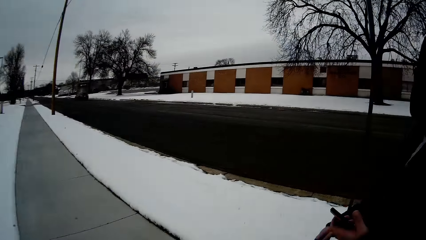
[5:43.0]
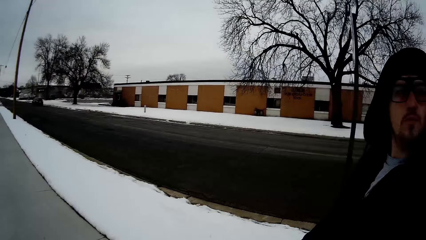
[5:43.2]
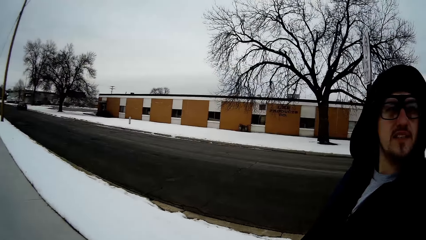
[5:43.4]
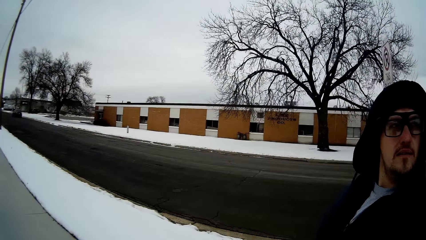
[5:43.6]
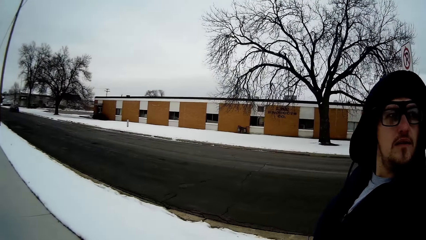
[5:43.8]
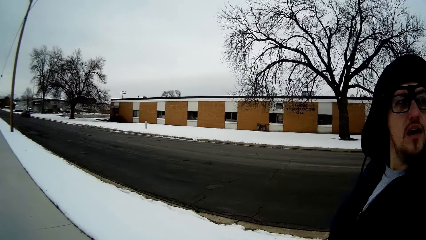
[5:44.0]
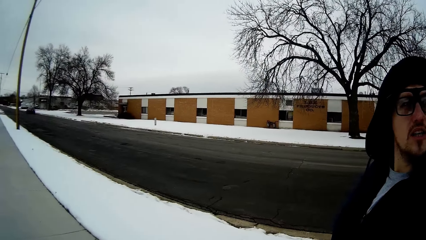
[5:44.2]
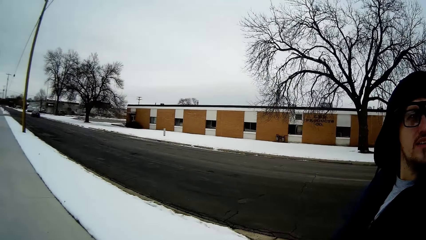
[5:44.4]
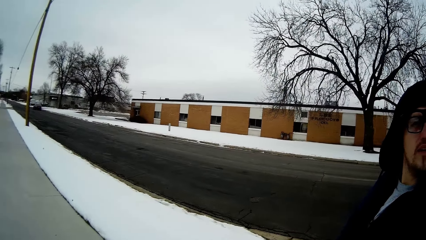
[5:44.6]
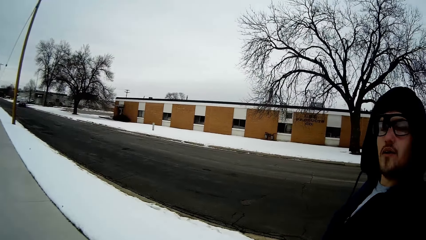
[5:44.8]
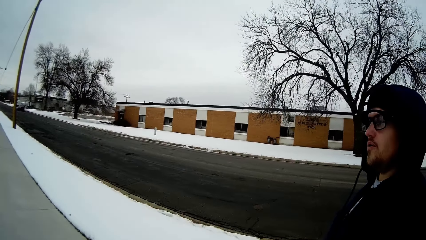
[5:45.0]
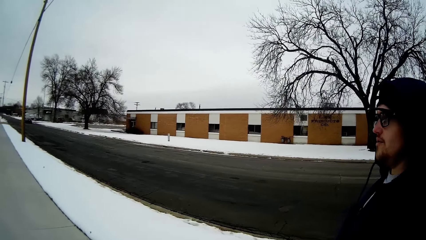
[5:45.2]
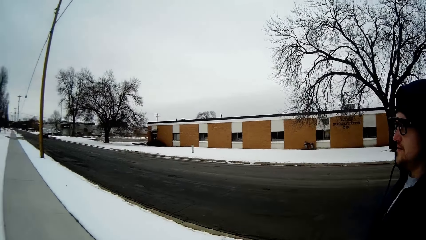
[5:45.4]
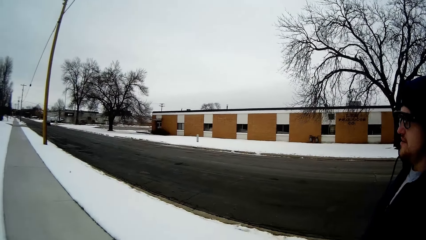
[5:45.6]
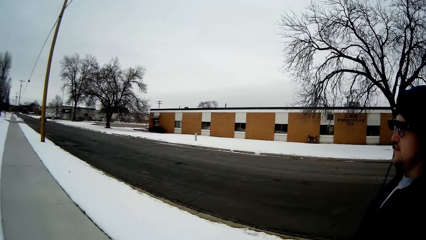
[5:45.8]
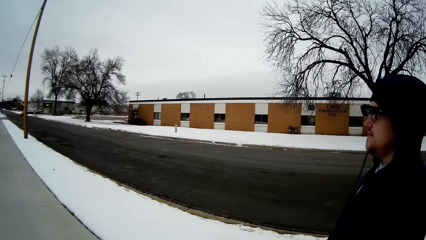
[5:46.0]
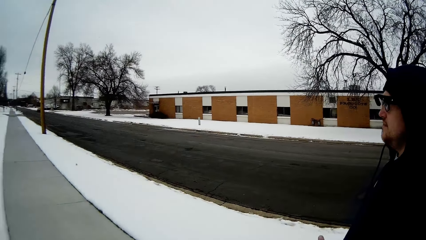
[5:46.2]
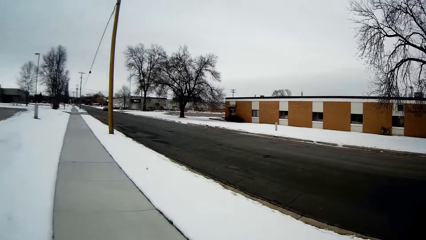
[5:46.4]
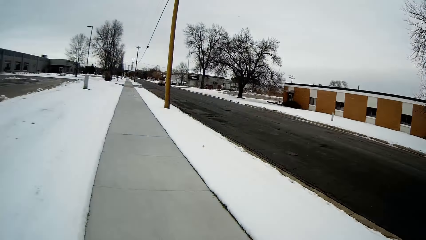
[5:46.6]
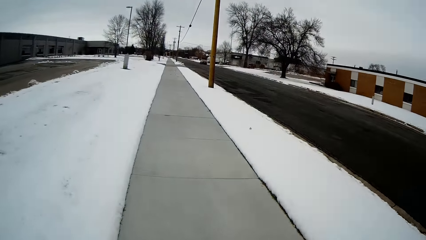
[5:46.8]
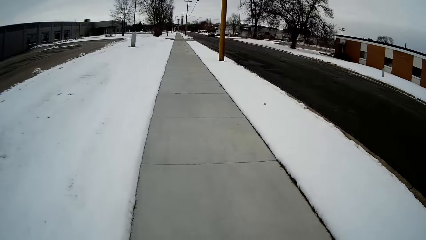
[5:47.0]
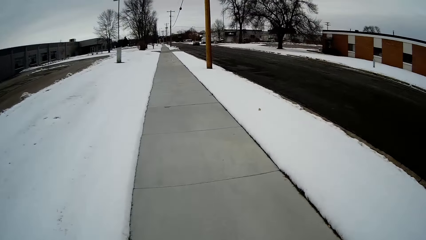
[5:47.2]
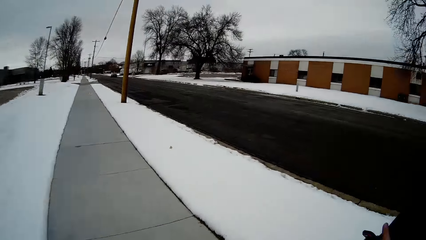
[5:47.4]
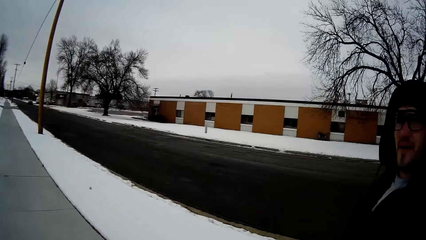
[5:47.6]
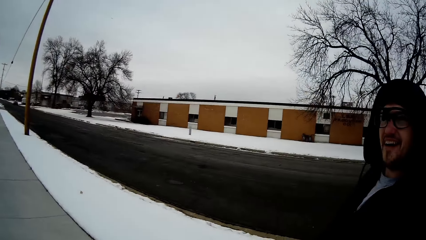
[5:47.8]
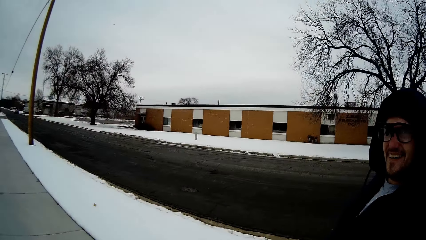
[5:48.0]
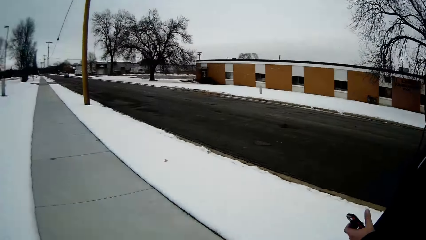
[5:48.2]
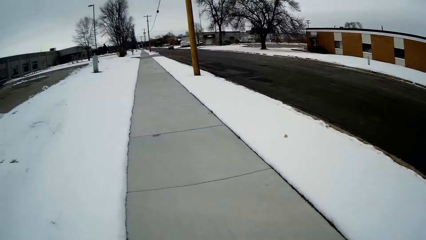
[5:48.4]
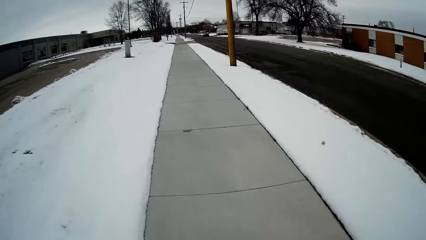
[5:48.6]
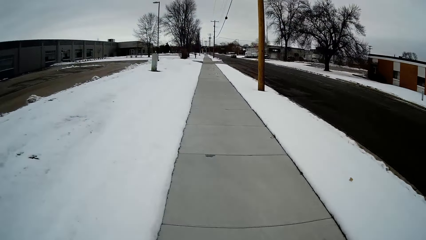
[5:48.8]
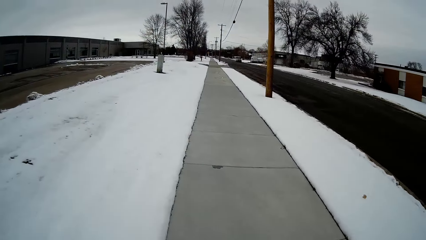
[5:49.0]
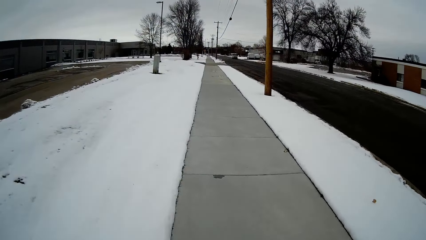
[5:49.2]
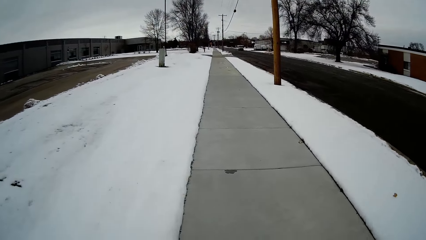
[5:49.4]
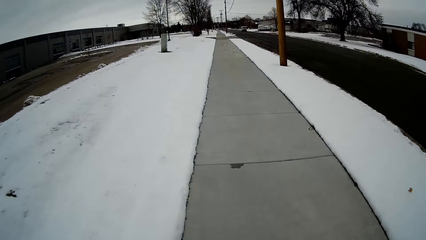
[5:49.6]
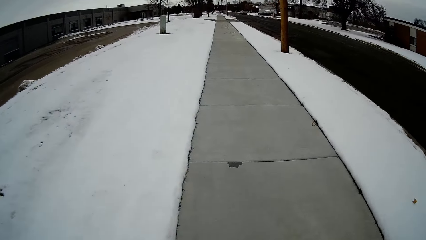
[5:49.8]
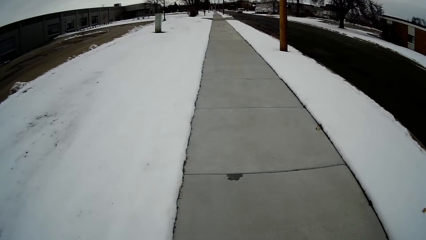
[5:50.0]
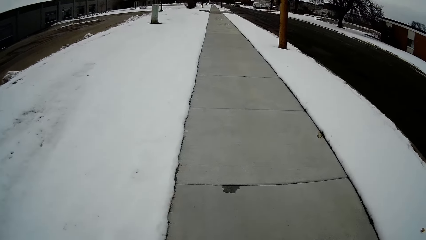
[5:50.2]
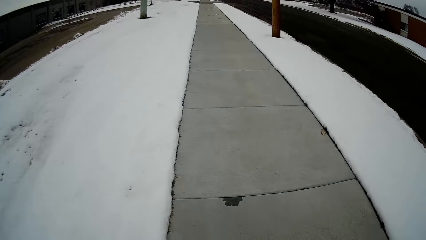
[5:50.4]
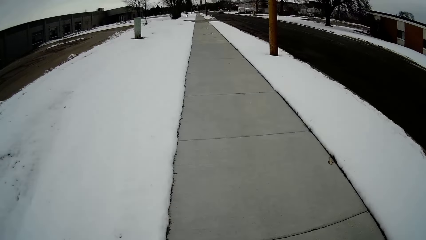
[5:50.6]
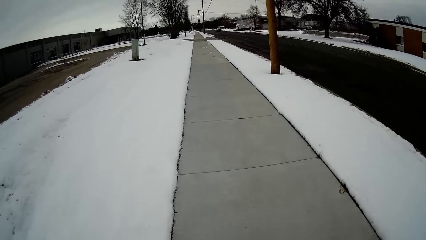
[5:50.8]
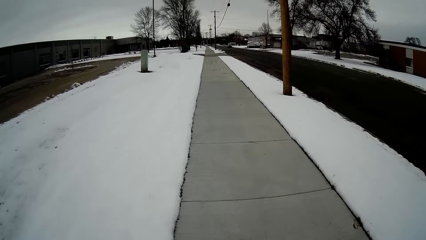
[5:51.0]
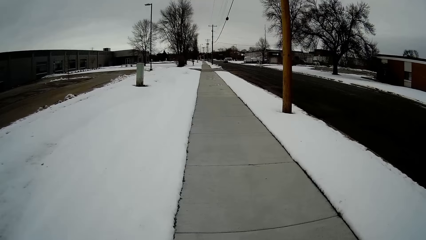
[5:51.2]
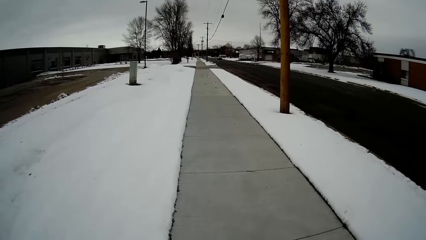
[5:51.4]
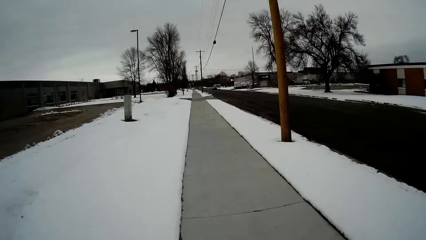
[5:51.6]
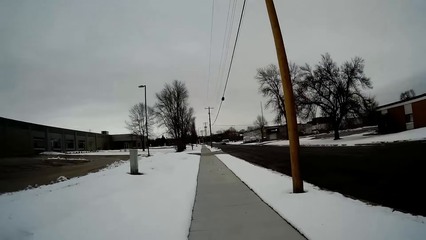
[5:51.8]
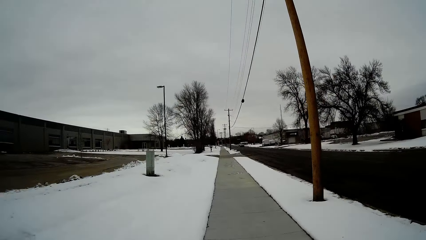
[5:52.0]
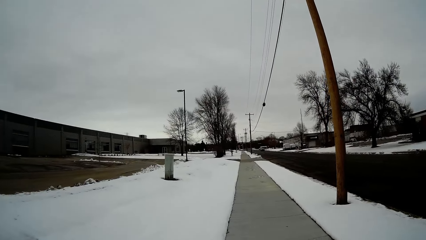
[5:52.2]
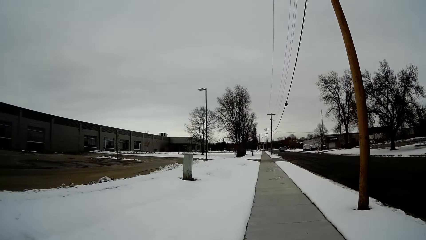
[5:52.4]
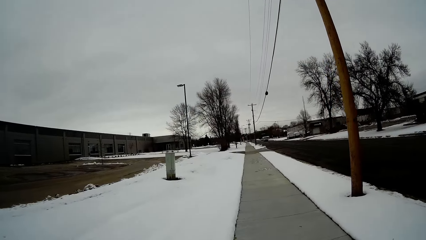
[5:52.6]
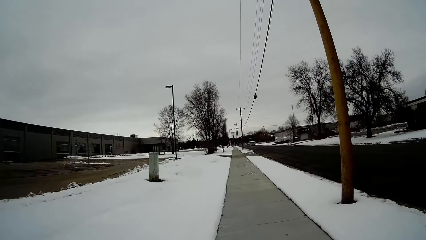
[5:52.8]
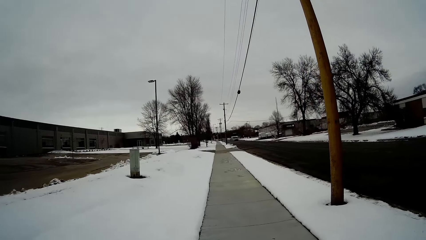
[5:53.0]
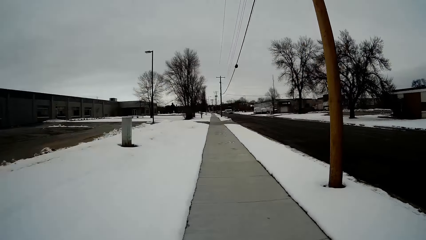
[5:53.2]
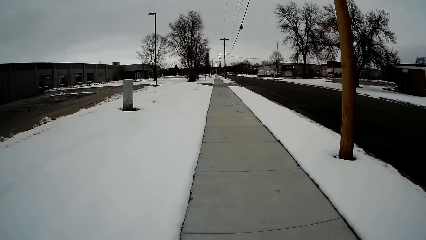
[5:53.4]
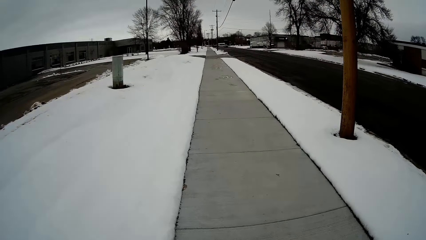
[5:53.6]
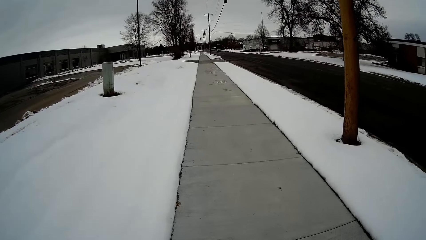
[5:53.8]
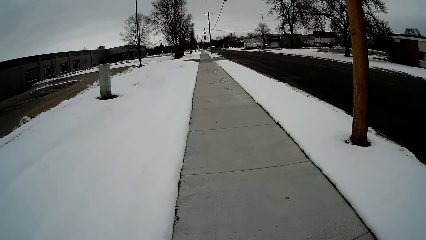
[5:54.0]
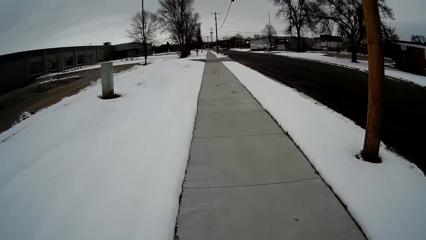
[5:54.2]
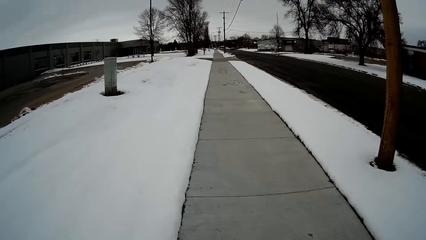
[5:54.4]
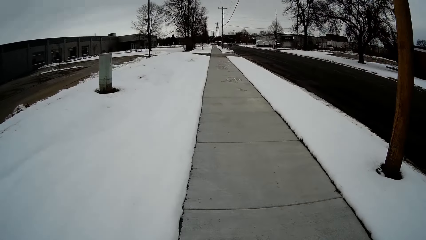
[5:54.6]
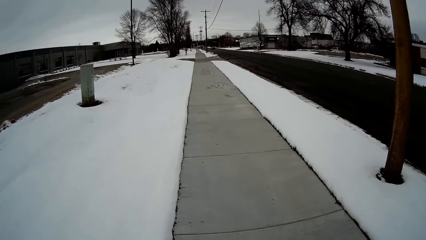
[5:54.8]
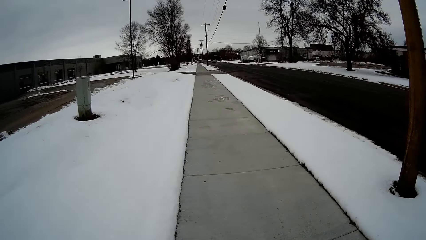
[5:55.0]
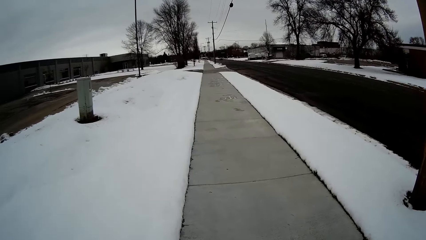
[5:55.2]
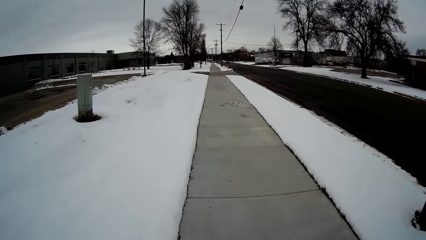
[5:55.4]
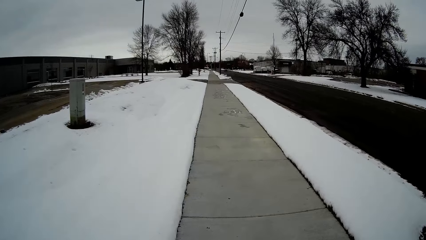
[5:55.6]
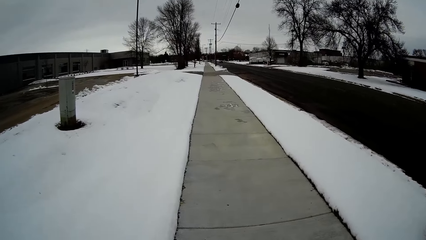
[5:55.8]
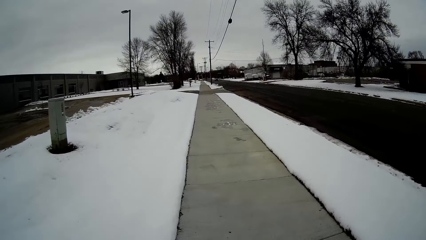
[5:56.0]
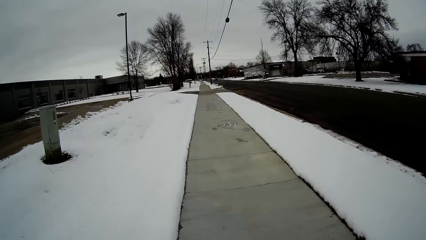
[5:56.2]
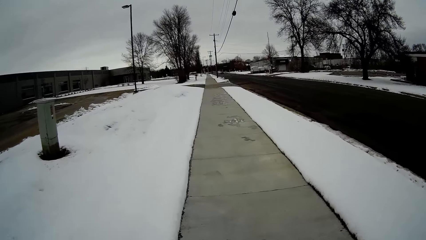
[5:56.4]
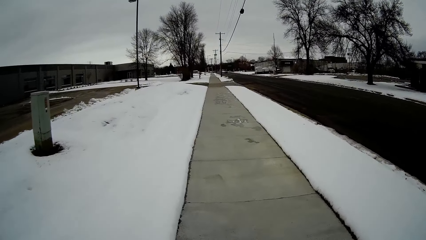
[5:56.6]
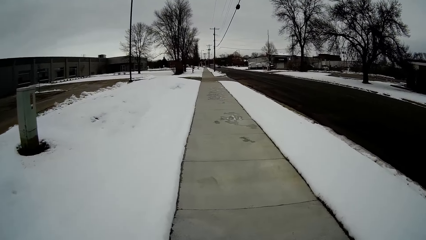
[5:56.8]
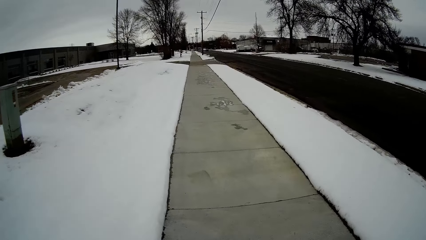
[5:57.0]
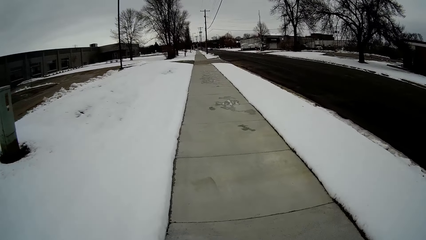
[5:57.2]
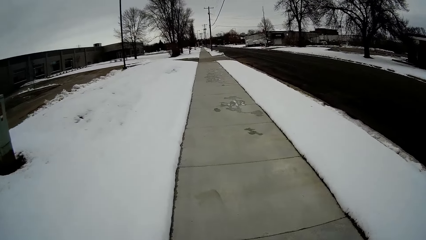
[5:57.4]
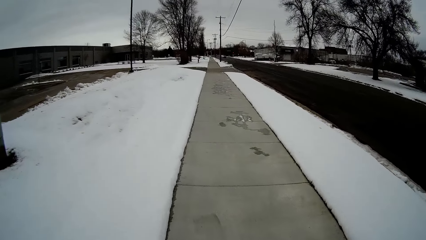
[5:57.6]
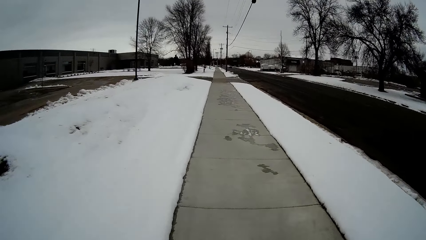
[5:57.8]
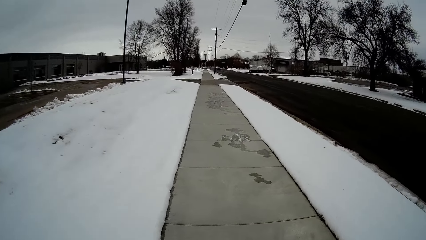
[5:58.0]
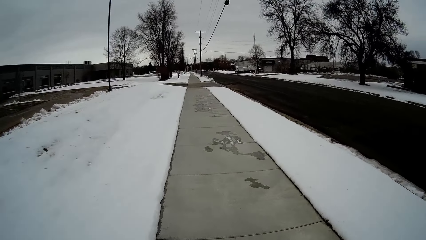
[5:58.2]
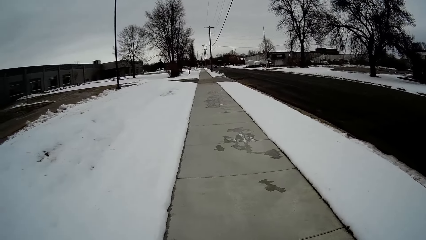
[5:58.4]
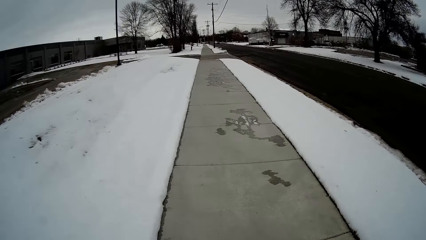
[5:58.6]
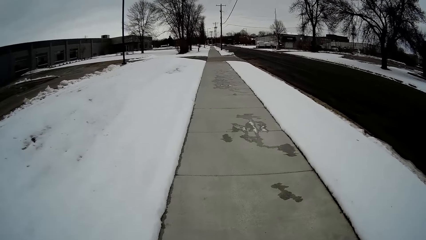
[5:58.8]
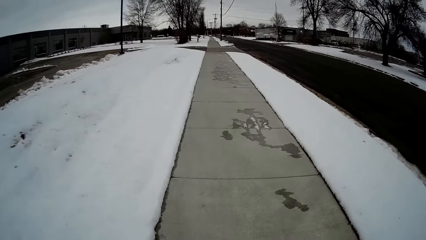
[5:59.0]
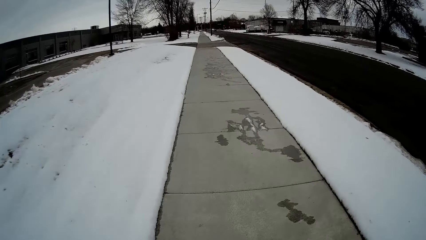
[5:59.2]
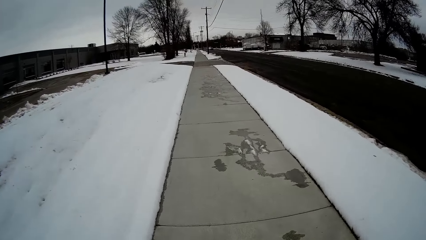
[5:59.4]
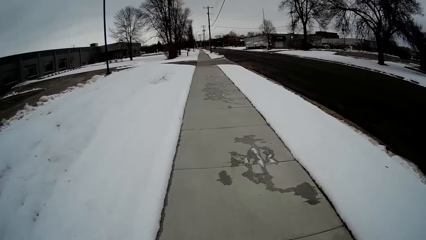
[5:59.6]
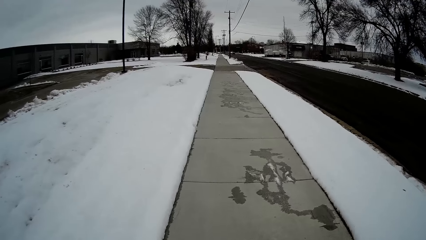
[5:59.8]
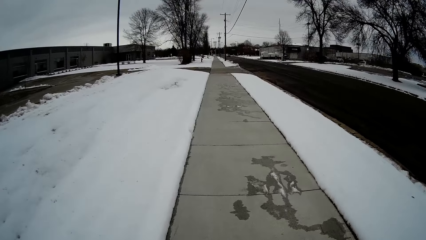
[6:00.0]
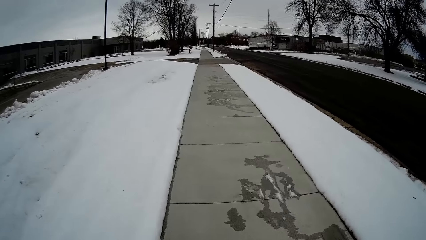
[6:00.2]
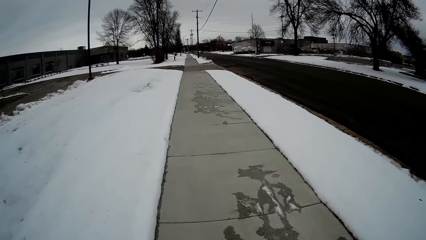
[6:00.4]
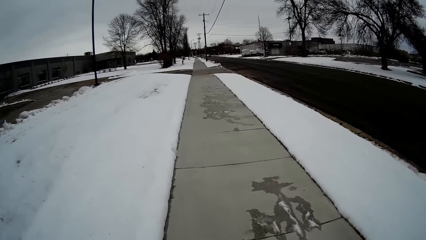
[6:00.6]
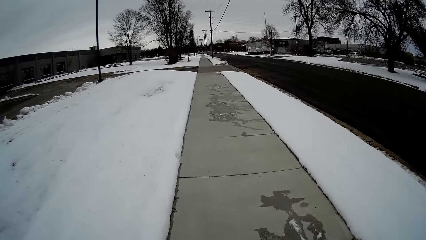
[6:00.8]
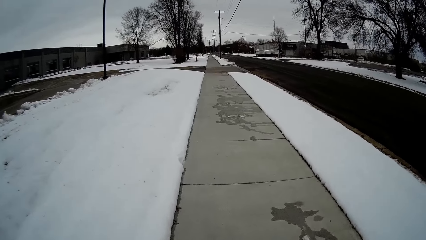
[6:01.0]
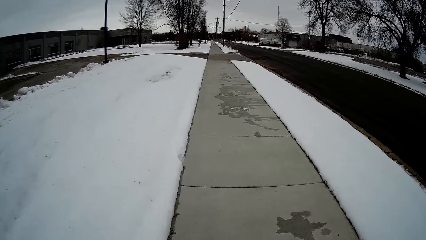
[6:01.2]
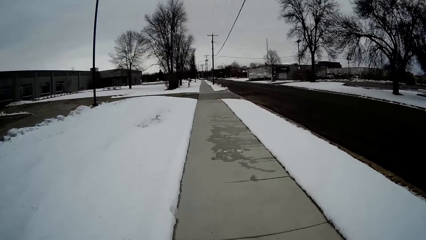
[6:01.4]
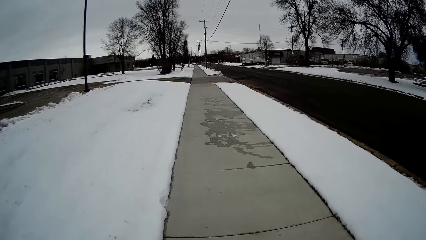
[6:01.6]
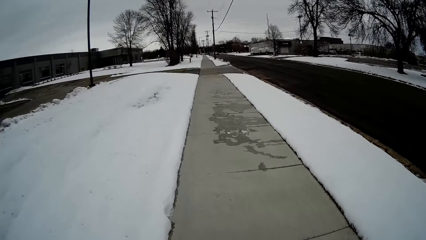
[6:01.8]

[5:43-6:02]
The man talks with the camera wearer. The camera wearer walks on the pavement. They walk along the road with the man. They converse with the man. They walk on the pavement.
